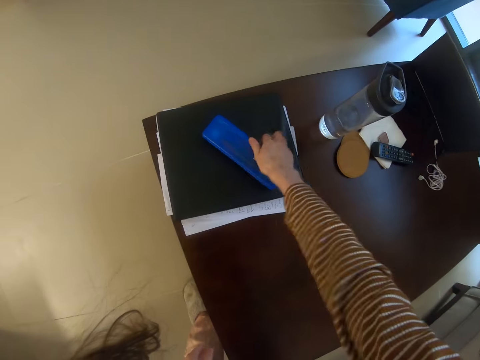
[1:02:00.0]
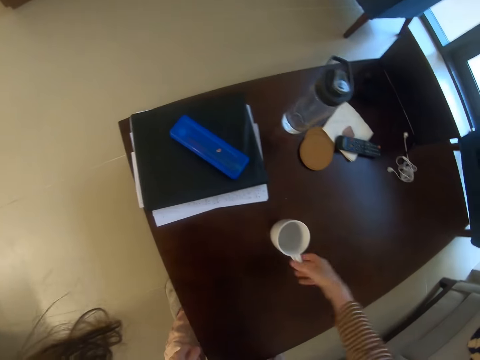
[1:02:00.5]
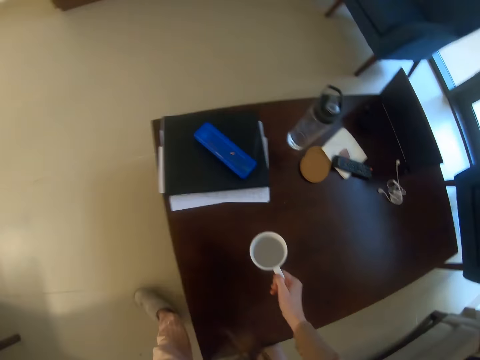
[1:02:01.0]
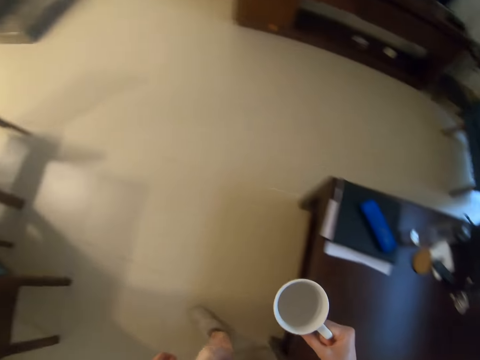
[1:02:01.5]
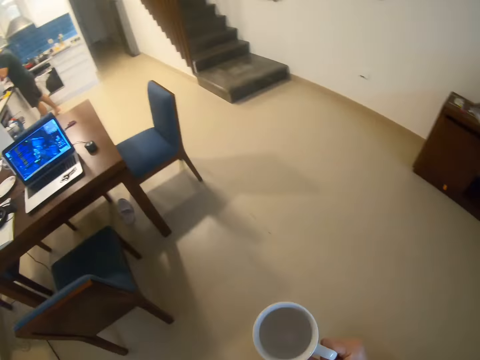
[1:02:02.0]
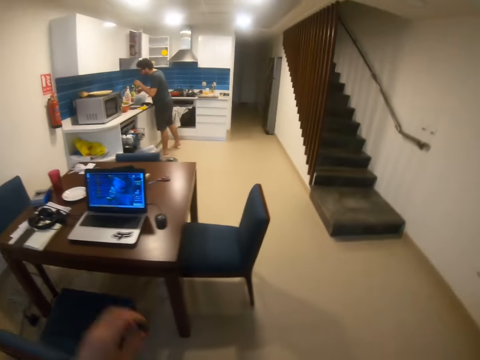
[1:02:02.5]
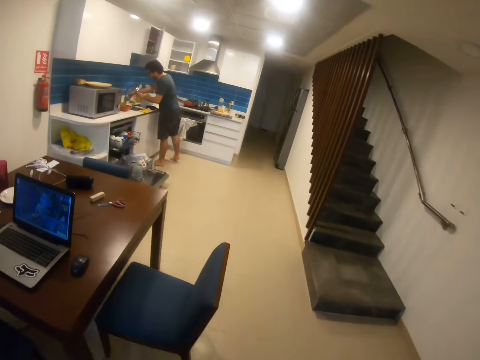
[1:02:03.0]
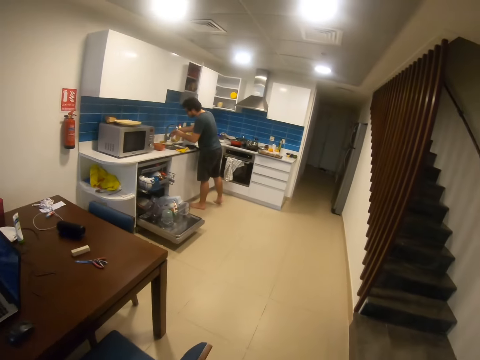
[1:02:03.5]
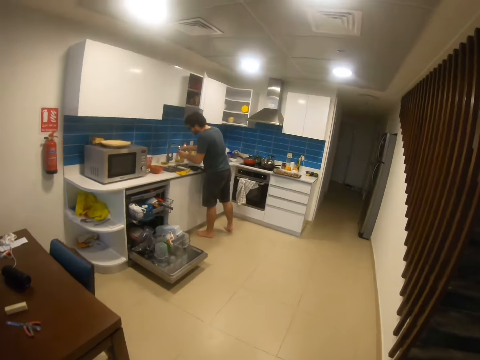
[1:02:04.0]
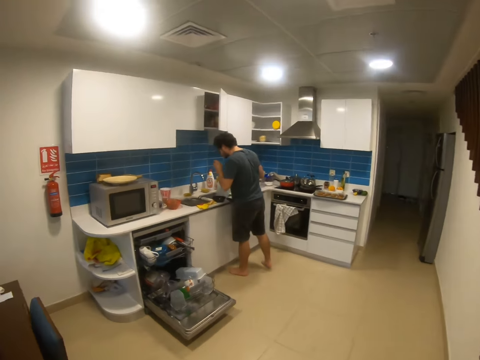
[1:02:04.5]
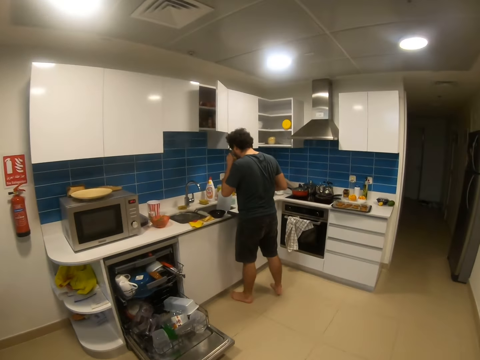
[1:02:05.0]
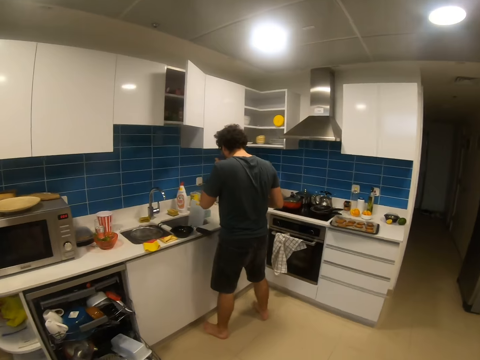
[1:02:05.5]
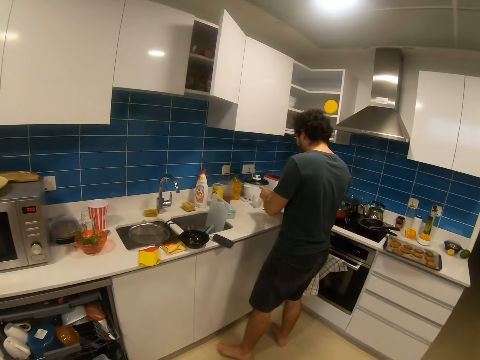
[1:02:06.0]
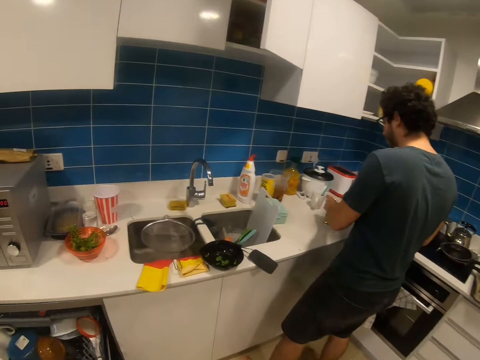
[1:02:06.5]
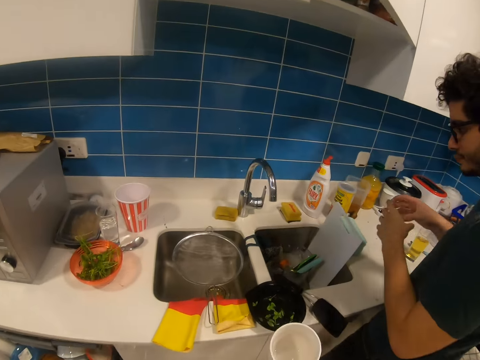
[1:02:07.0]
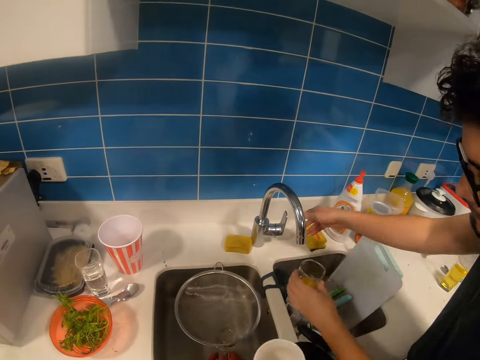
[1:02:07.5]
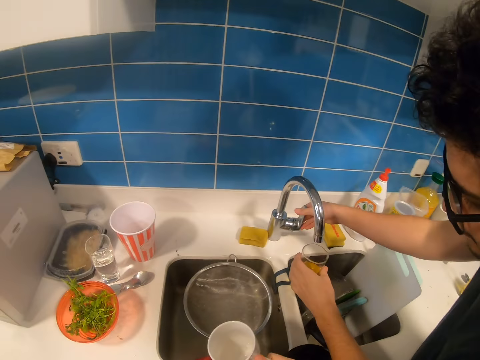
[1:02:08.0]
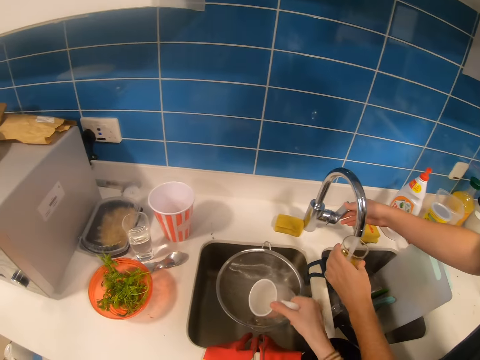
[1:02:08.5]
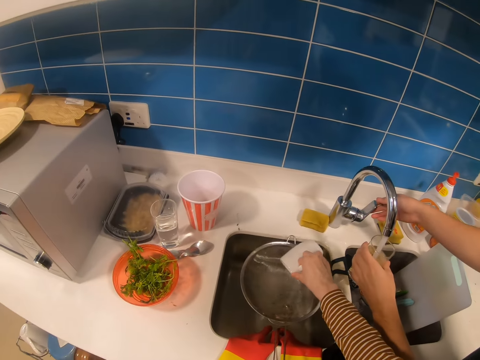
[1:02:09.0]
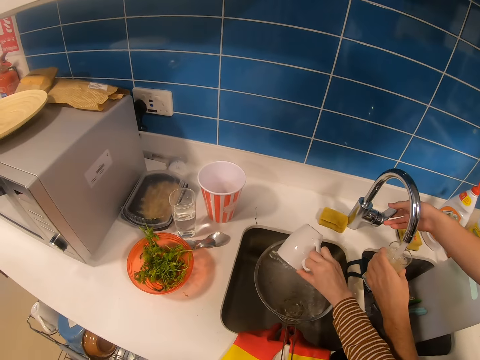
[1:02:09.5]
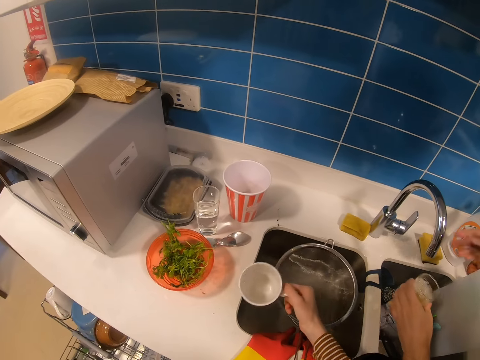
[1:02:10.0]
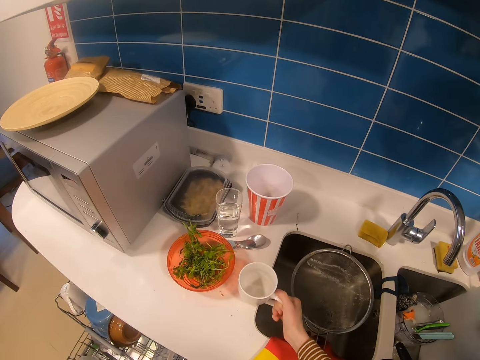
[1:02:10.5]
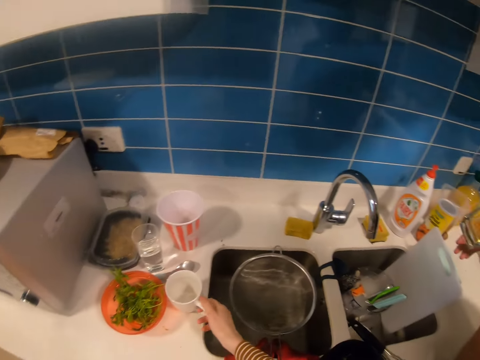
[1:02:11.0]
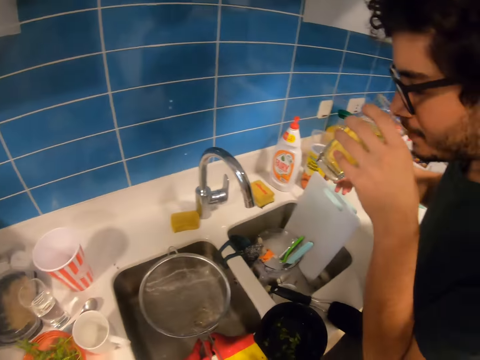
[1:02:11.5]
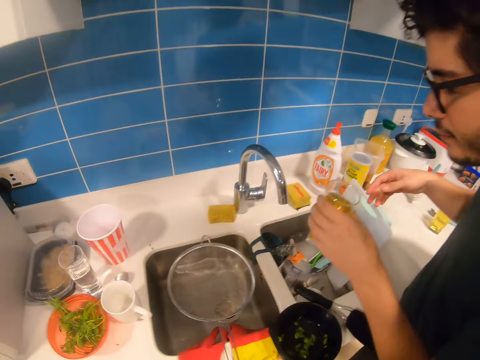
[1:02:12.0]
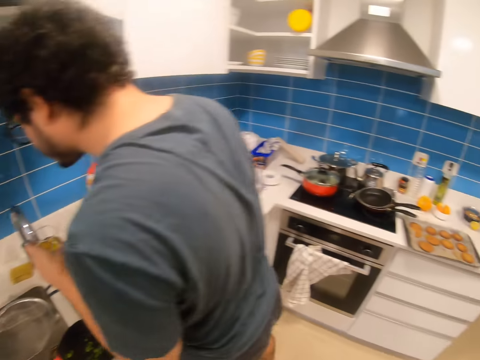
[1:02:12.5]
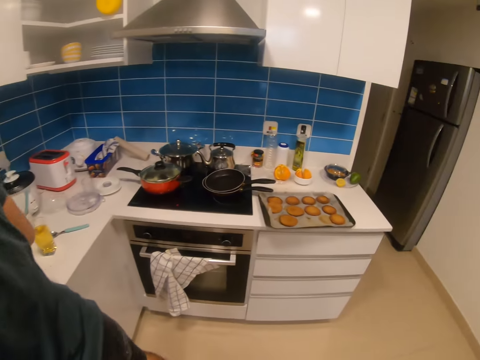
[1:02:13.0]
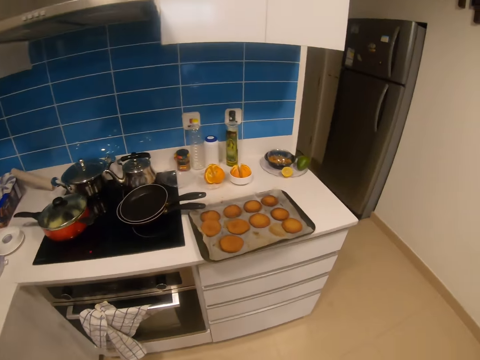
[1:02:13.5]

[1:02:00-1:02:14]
The camera wearer puts the box on the file. They arrange the files on the table. They pick up the cup, hold the cup and walk to the kitchen. They walk around the room. A man opens the tap. The camera wearer pours water in the cooking pot. They put the cup beside the sink. The man holds the glass. The camera wearer talks to the man. They walk toward the counter top.

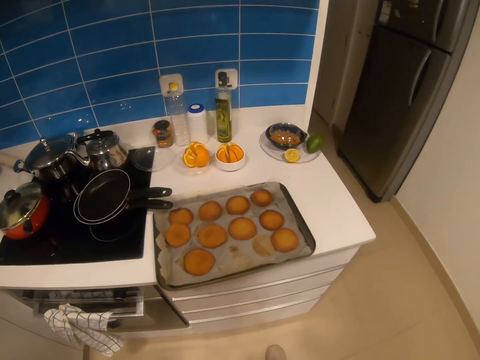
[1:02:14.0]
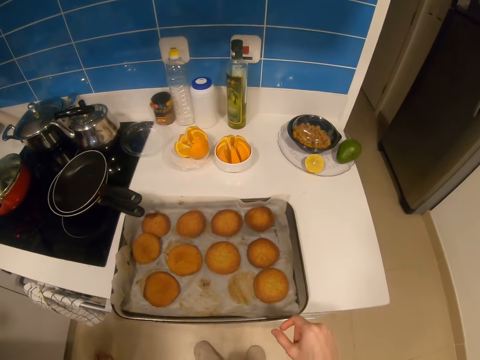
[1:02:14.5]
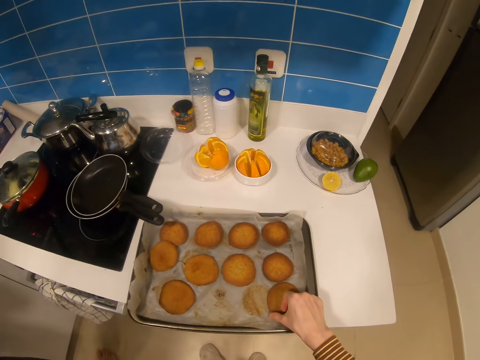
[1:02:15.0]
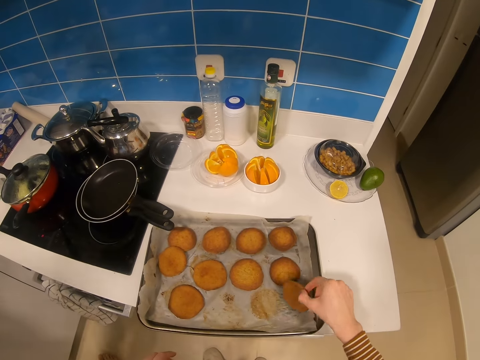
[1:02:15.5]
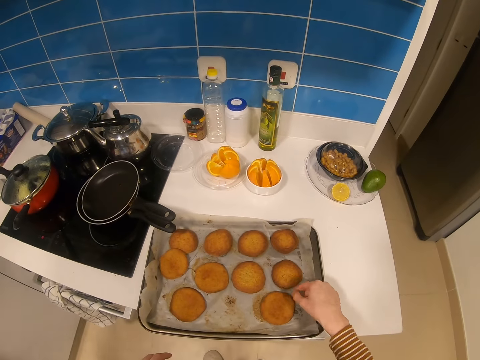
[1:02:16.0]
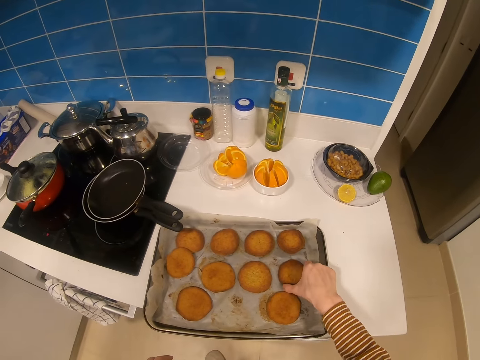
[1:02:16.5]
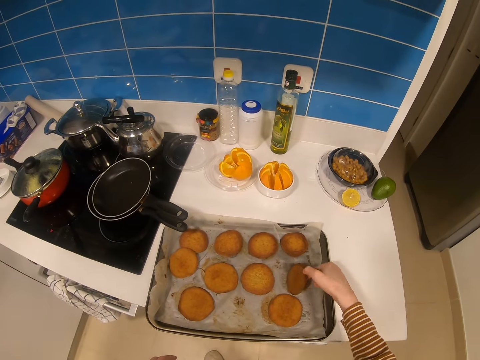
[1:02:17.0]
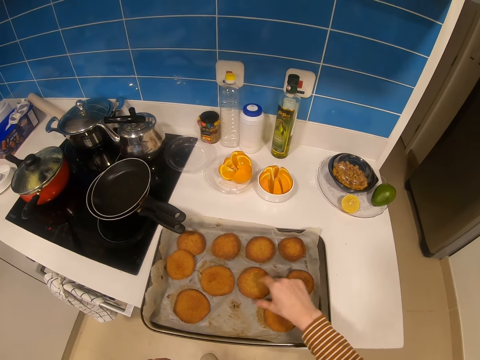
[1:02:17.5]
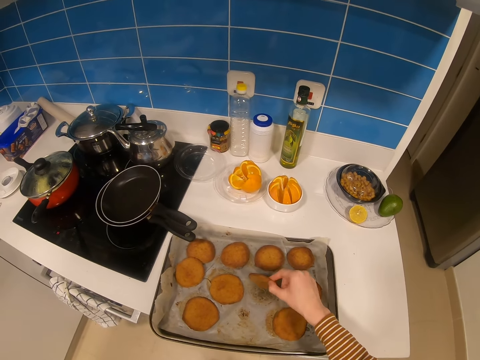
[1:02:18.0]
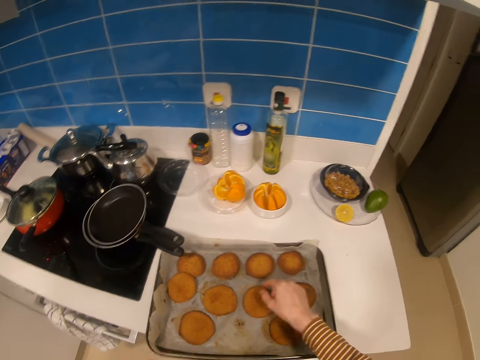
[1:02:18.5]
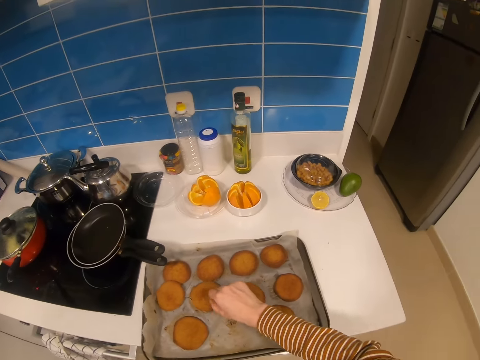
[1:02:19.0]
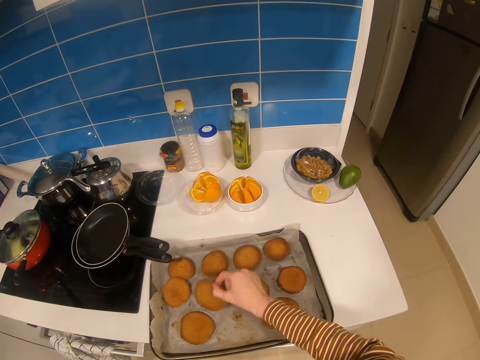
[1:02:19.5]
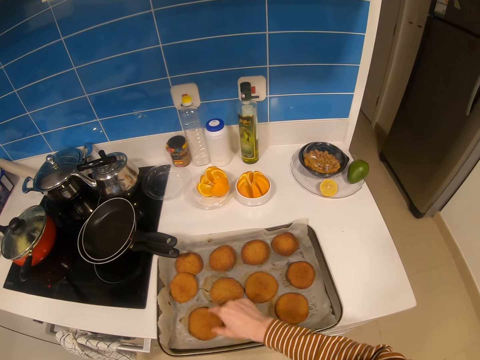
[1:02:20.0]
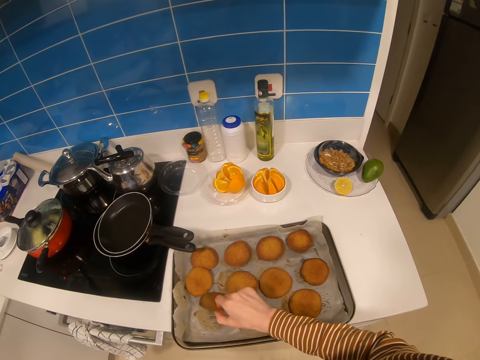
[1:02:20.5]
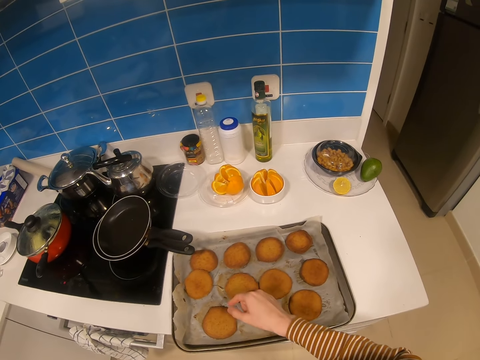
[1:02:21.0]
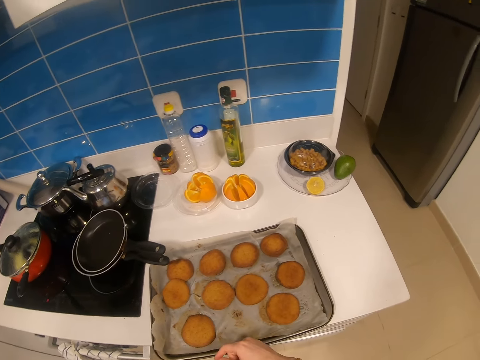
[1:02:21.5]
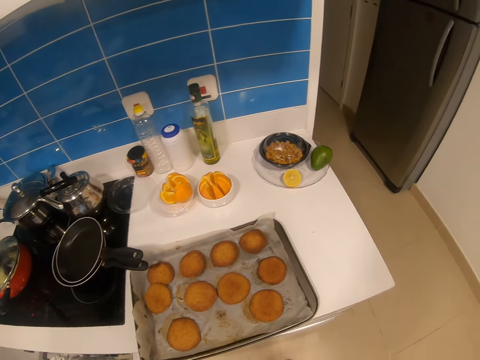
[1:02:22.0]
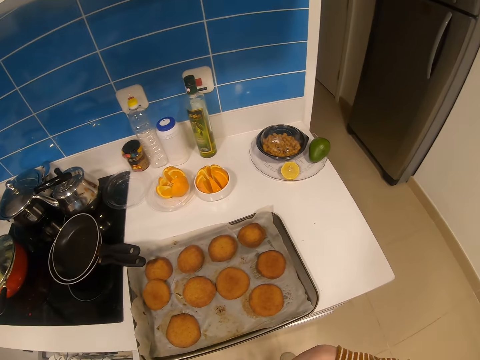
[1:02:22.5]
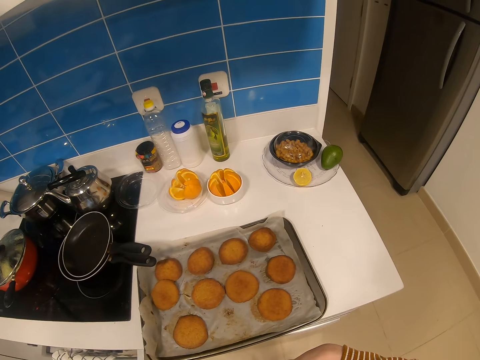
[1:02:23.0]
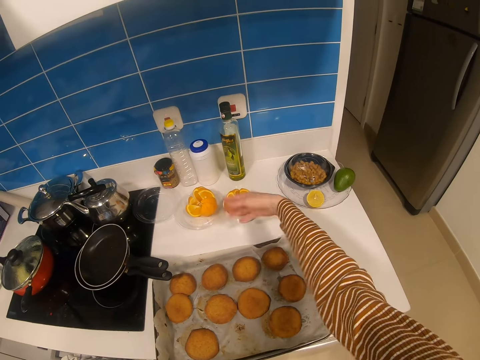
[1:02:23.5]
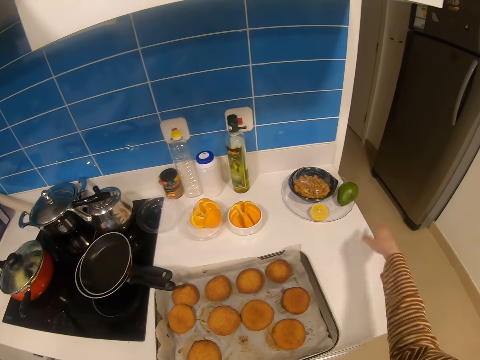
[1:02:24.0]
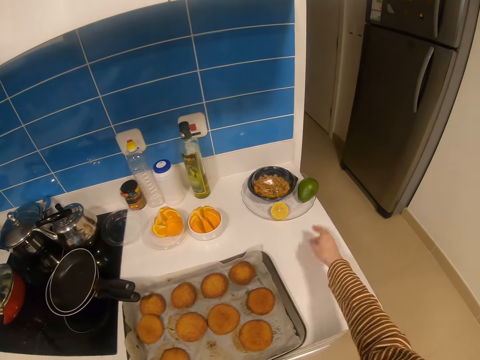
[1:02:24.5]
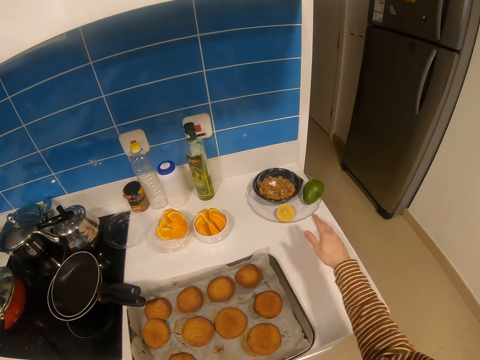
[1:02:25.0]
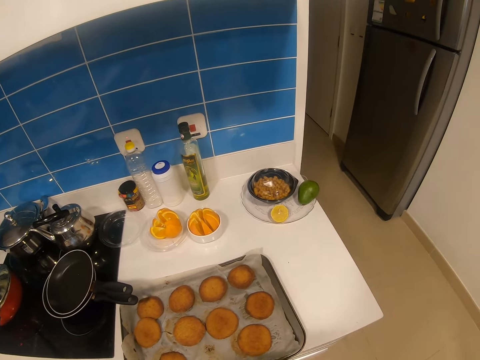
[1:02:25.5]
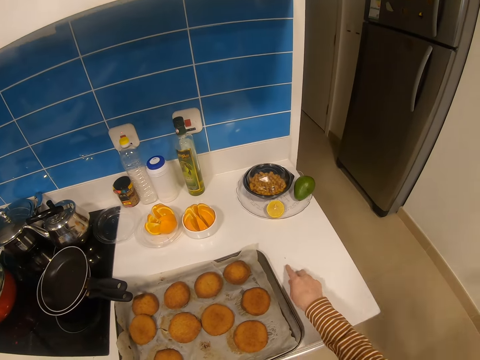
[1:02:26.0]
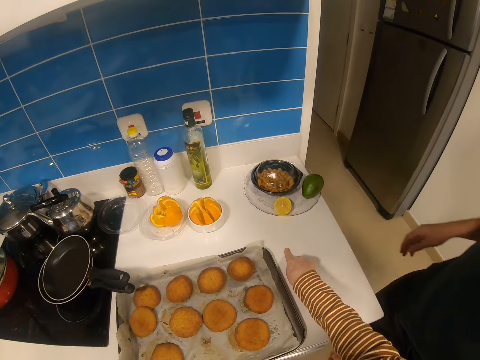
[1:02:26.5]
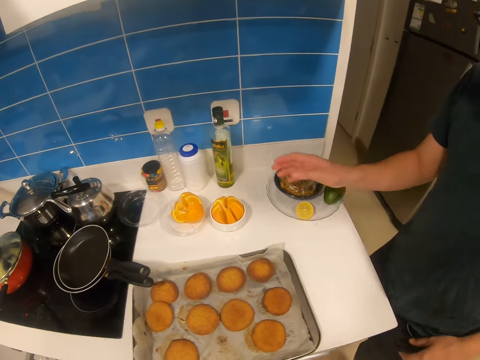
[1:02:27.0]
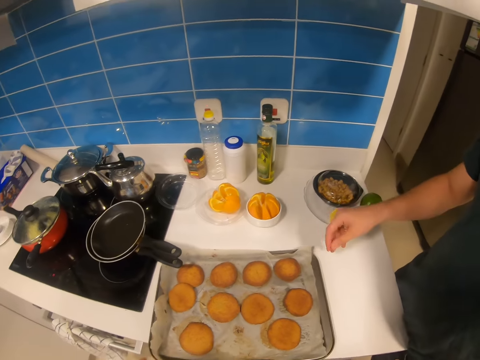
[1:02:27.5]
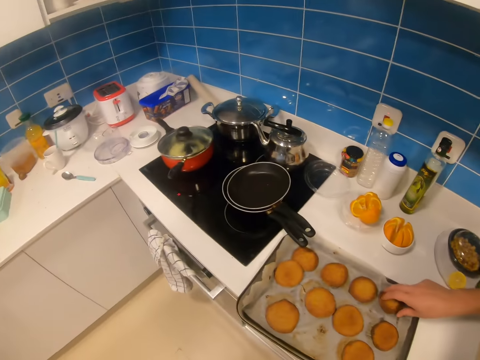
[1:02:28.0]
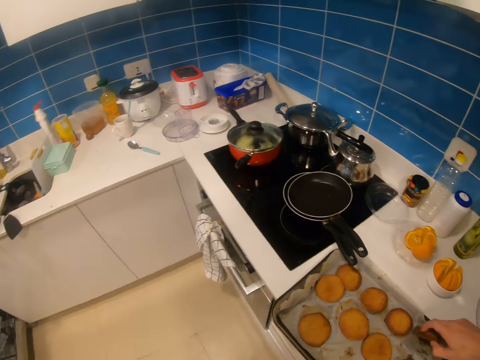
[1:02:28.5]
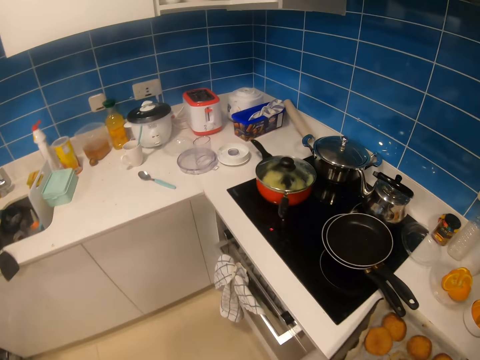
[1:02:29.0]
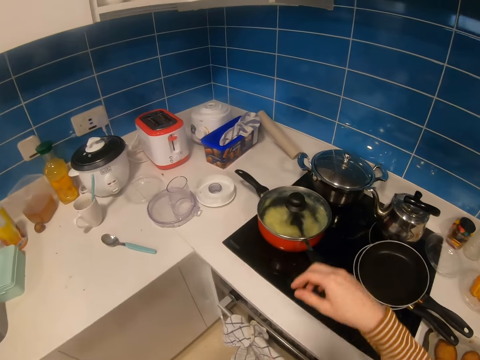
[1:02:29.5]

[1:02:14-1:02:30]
The camera wearer turns the cookies on the tray. They hold the cookies. They turn the cookies on the tray. They pick up the cookies. They turn the cookies on the tray. They pick up the cookies. They turn the cookies on the tray. They pick up the cookies. They turn the cookies on the tray. They look at the cookies. A man talks to the camera wearer. The camera wearer shakes the hand. They hover over the kitchen top. They talk to the man. They point at the kitchen top. The man shakes the hand. The camera wearer picks up the cookie. They walk toward the cooker. The man turns the biscuits over.
